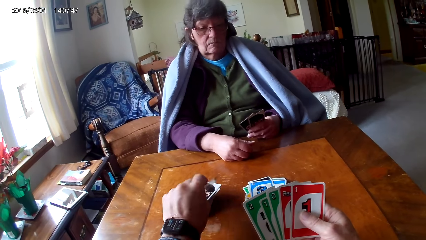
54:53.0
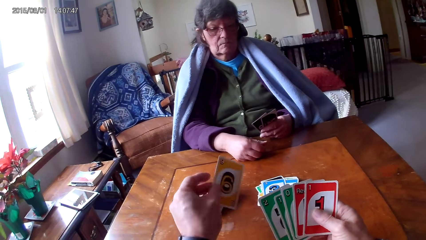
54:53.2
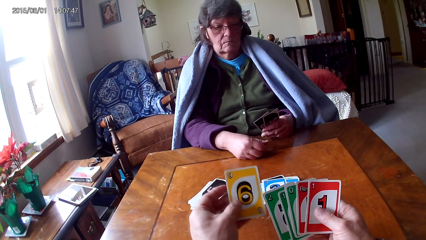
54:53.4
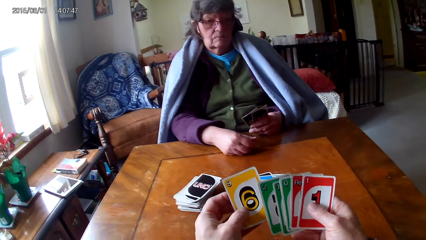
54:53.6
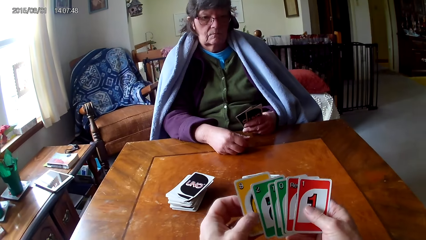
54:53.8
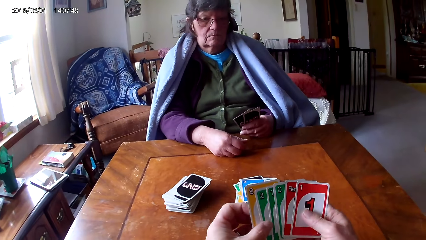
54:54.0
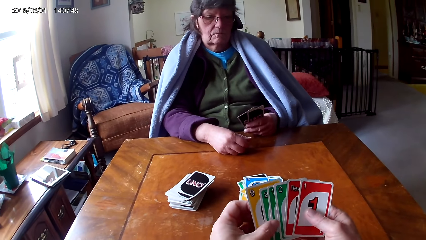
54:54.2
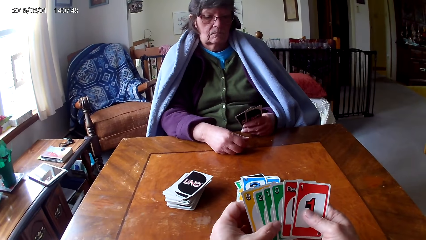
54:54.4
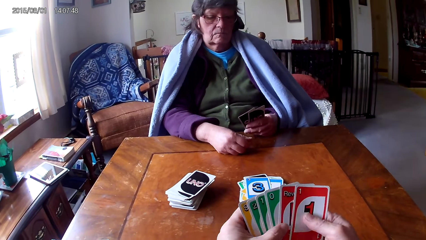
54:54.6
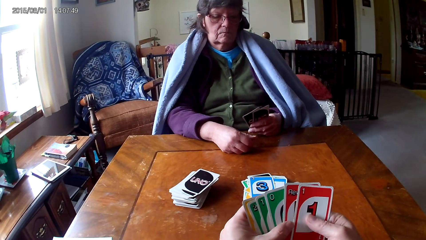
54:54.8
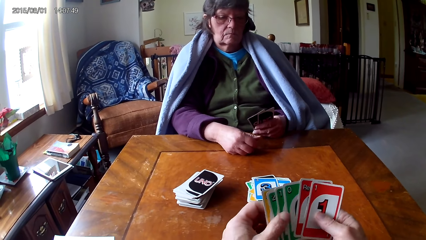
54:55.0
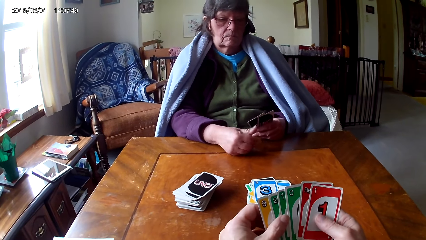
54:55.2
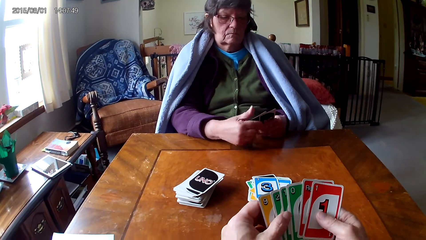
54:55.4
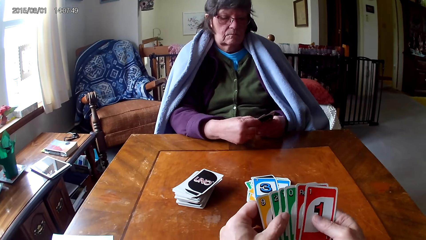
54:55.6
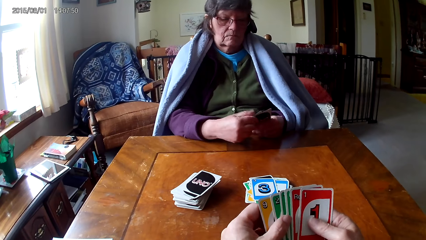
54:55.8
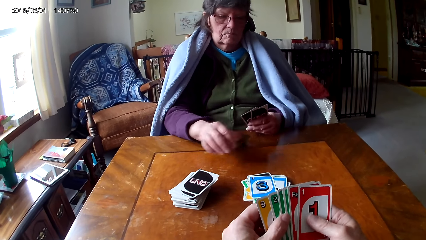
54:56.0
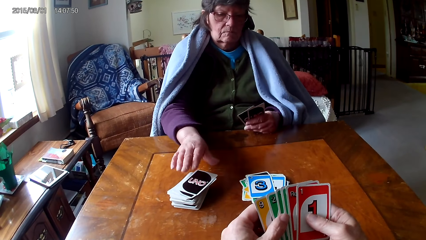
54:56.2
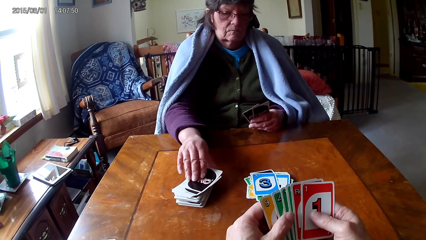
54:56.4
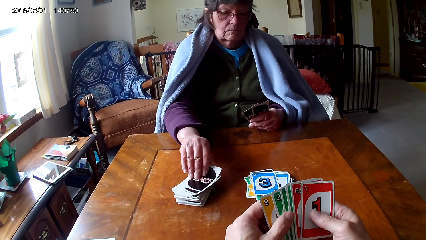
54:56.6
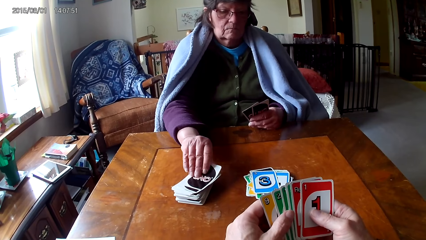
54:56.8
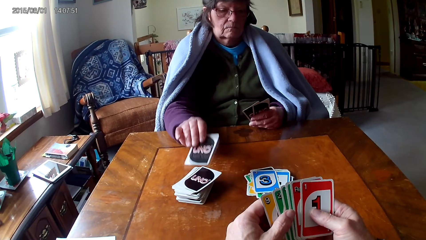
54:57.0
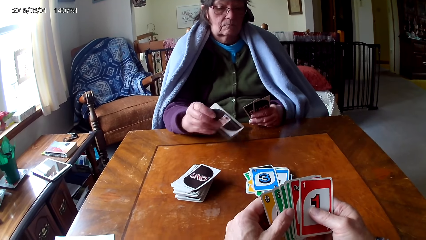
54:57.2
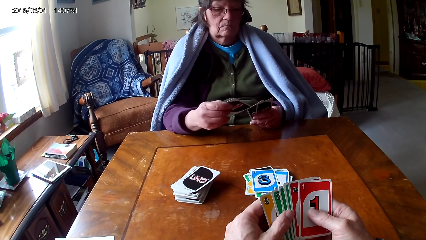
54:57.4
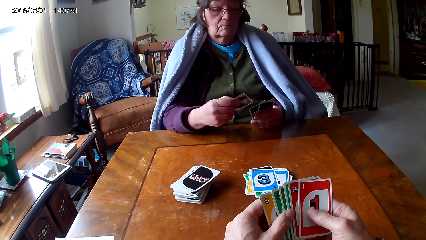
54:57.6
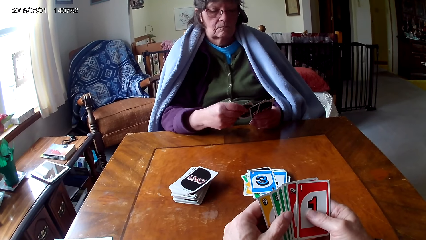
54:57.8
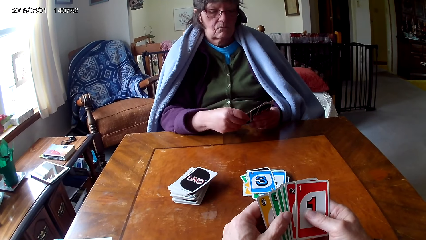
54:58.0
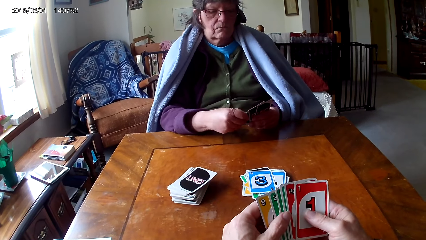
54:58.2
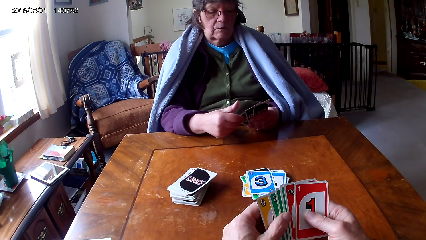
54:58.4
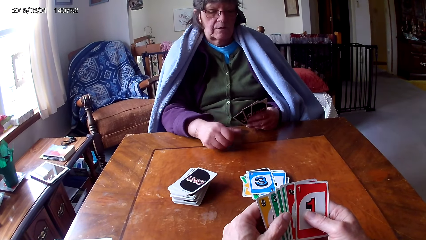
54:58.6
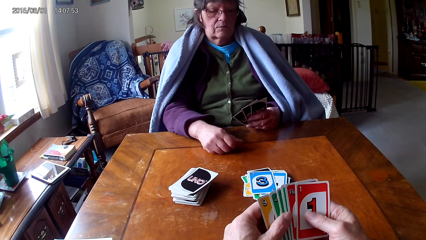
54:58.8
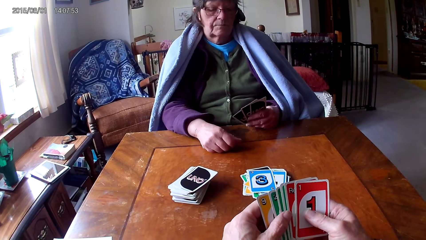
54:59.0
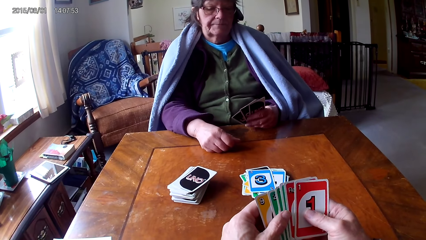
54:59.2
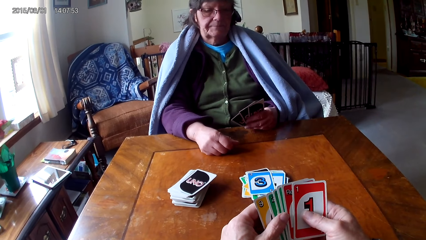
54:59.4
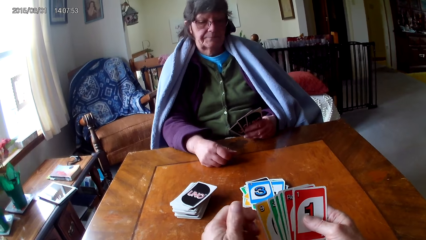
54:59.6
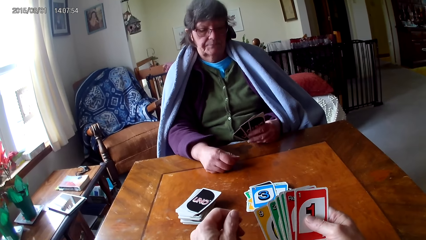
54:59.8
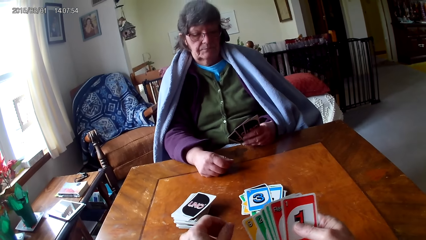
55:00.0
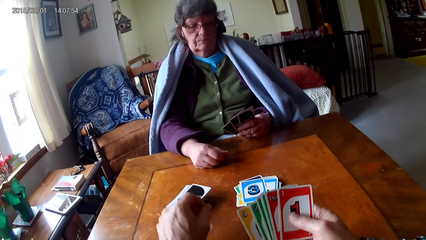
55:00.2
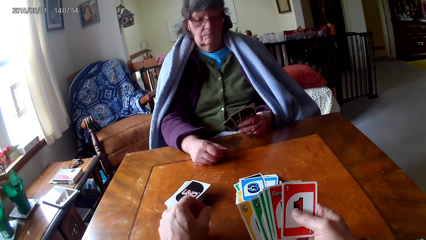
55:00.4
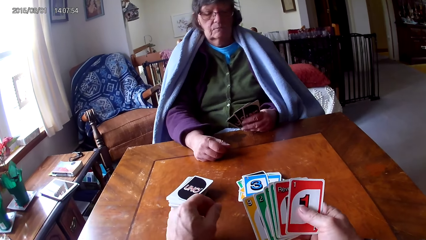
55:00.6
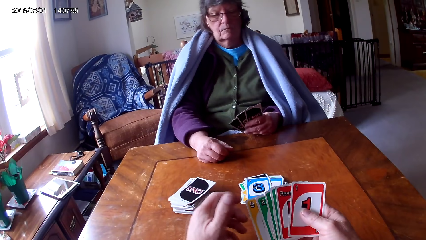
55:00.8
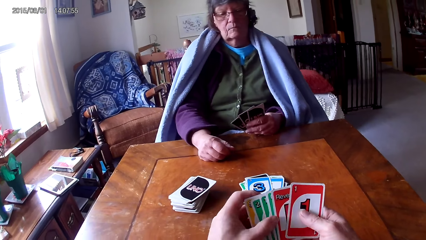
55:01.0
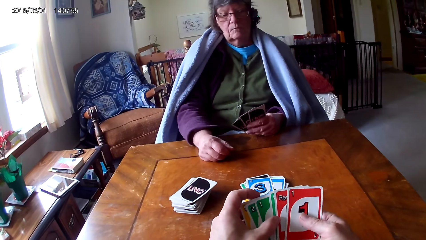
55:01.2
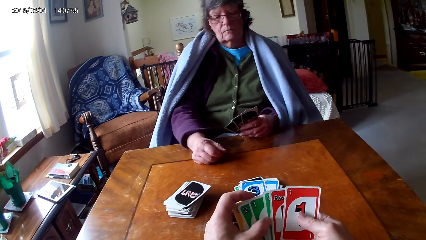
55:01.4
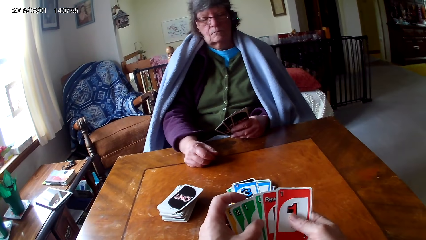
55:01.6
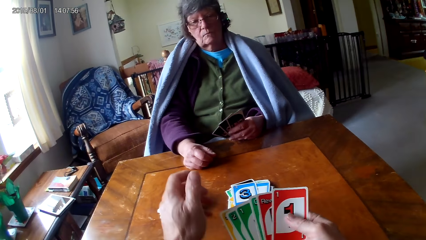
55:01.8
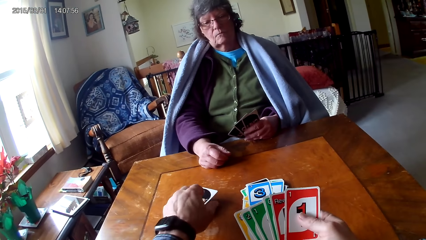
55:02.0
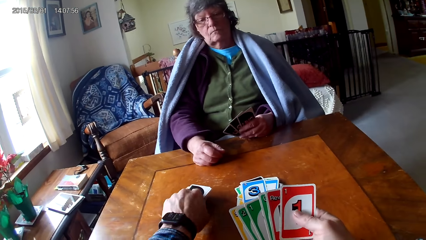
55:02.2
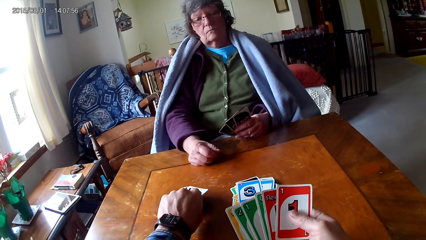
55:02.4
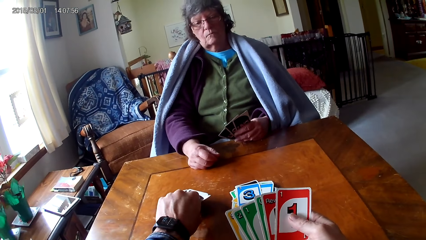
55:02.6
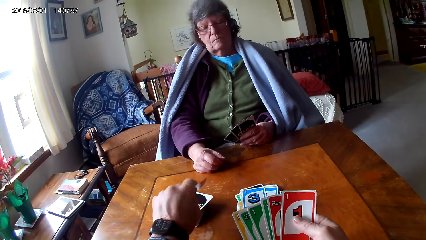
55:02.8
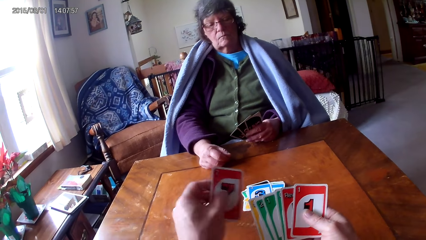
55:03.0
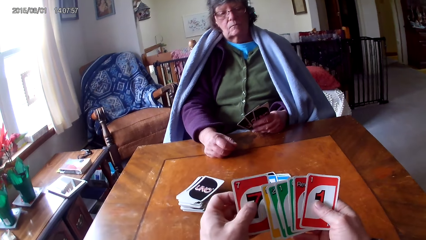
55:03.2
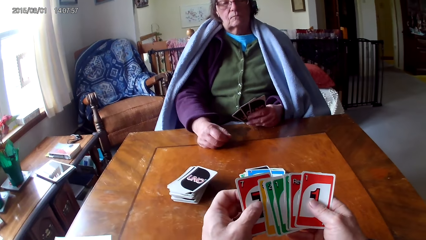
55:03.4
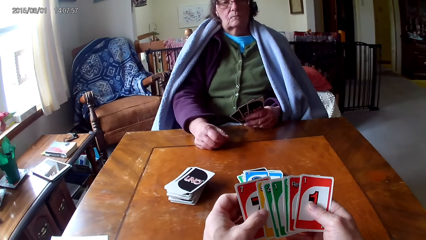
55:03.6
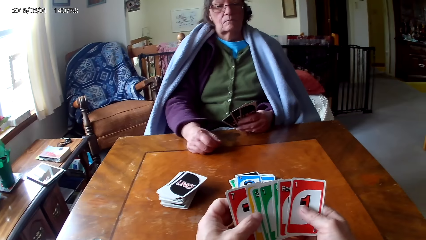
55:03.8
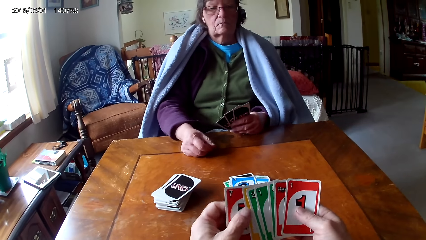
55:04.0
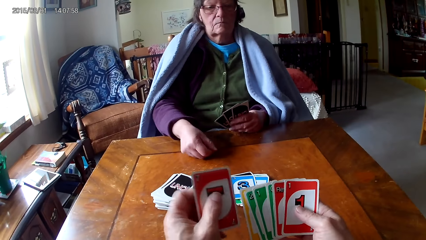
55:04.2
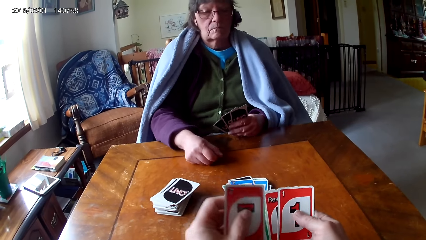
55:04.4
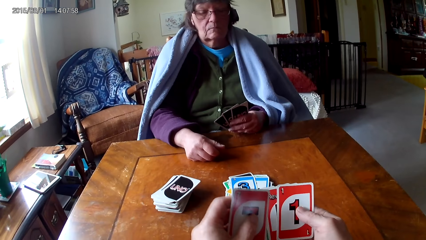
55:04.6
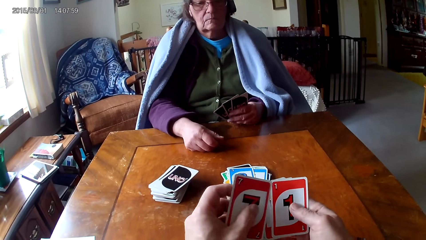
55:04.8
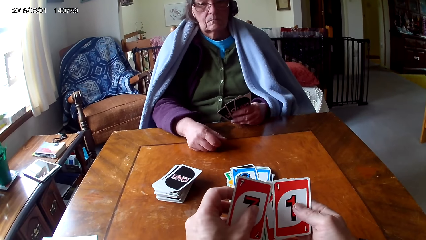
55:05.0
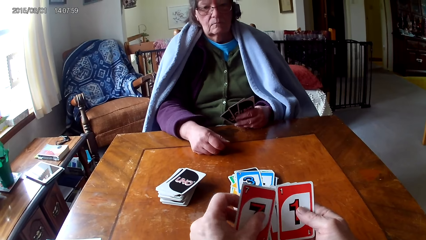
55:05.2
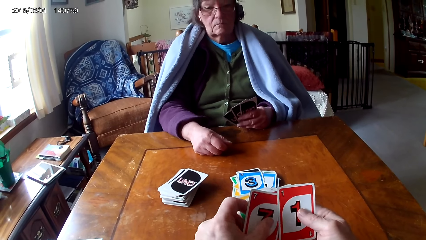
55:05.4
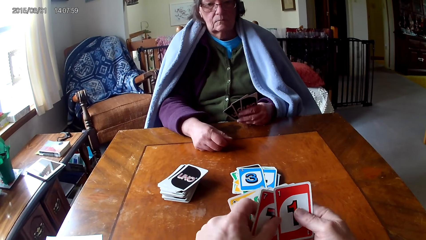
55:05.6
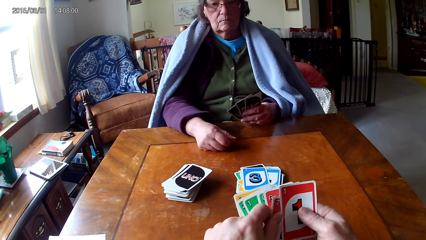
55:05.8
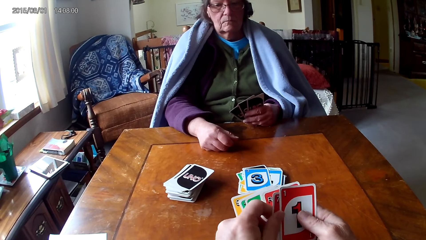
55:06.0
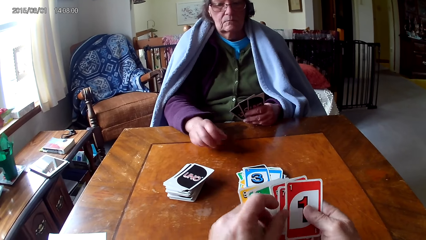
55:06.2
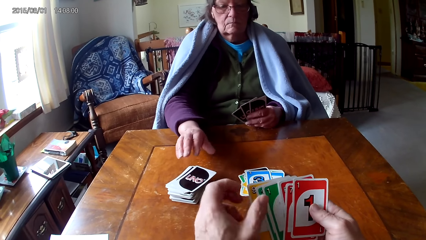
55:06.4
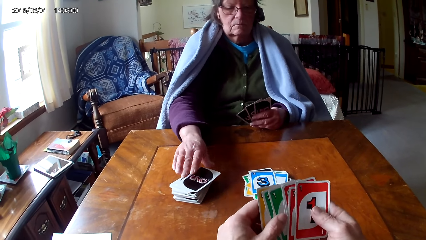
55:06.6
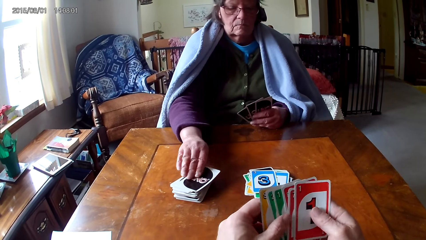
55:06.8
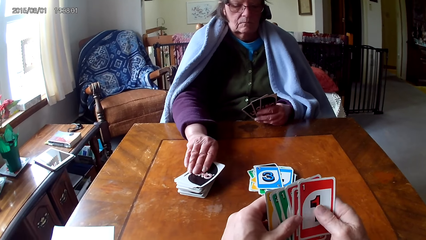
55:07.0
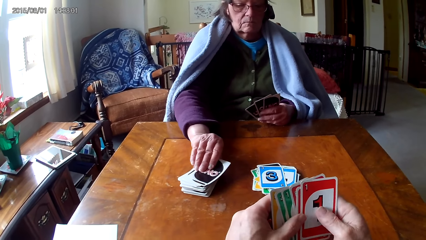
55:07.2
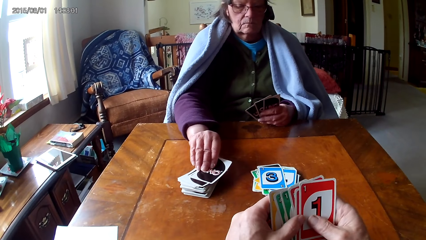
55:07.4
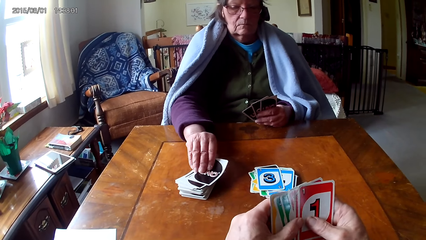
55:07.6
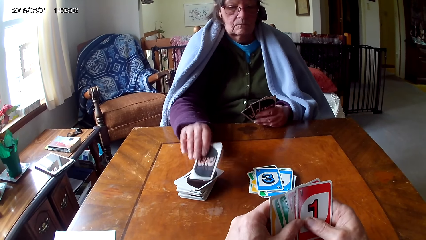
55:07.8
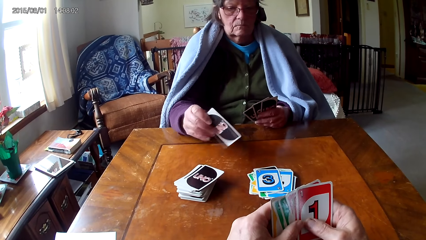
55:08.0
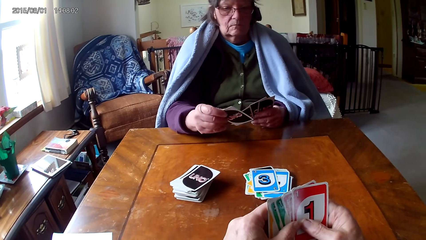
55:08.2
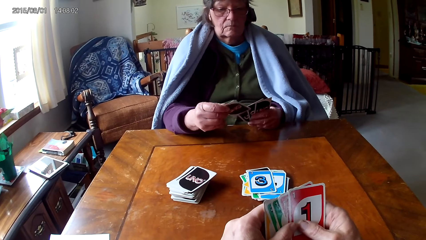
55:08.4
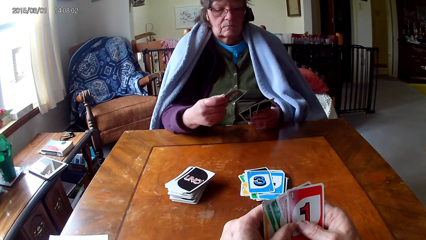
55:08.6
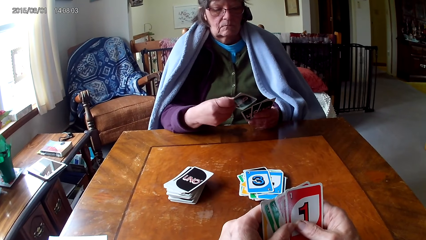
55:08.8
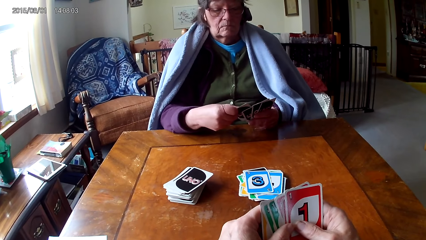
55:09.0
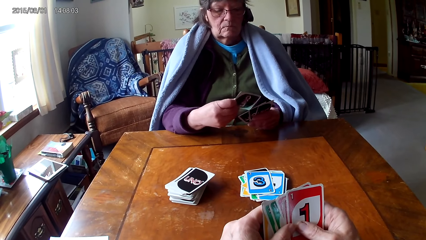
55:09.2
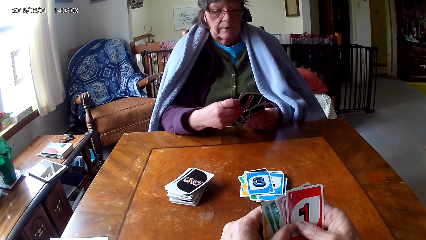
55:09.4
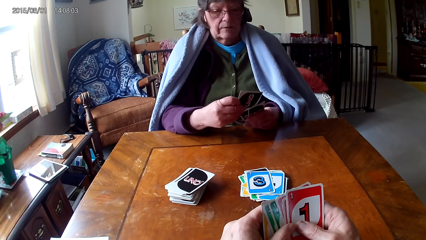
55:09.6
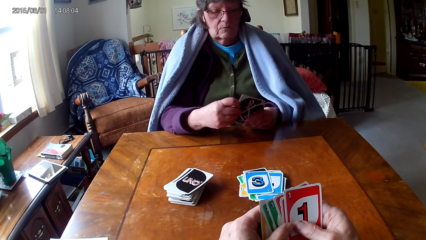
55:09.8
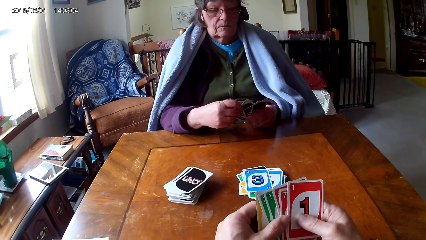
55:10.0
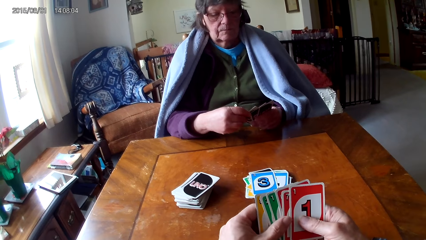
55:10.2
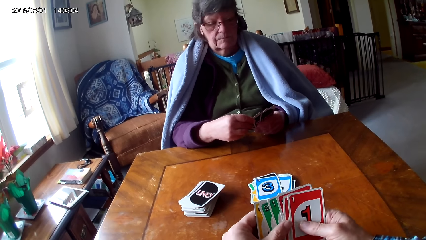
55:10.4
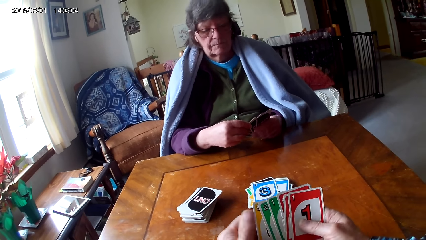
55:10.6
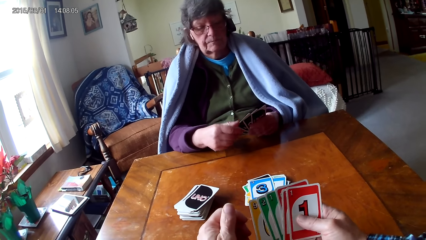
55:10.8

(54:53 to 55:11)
The camera wearer picks up a card. They look at a person pick up a card. They look at the cards. They pick up a card. They look at the cards. They look at the person pick a card.
